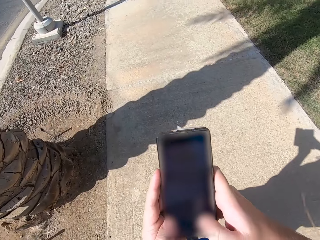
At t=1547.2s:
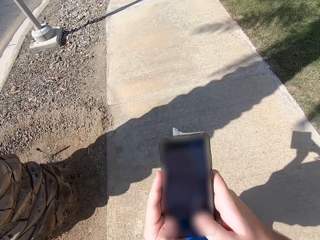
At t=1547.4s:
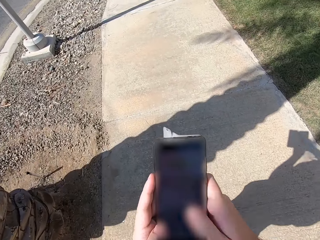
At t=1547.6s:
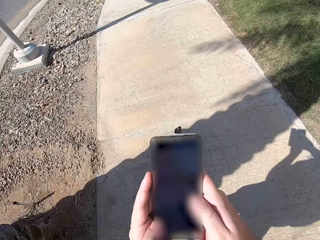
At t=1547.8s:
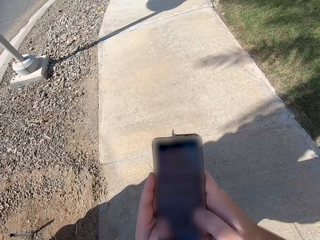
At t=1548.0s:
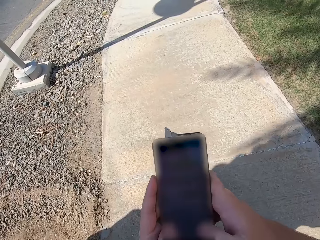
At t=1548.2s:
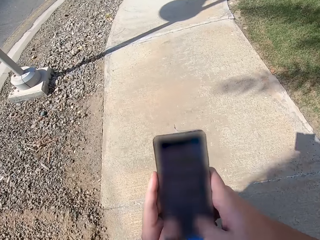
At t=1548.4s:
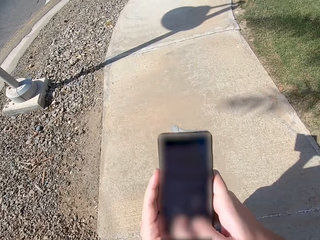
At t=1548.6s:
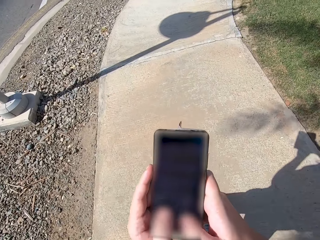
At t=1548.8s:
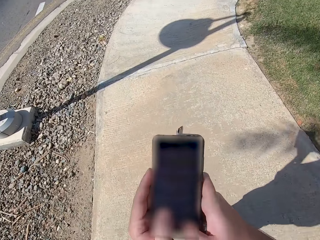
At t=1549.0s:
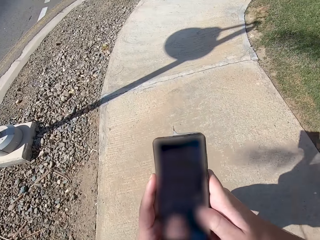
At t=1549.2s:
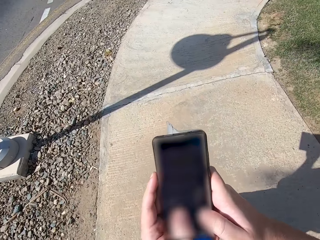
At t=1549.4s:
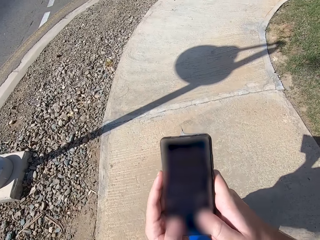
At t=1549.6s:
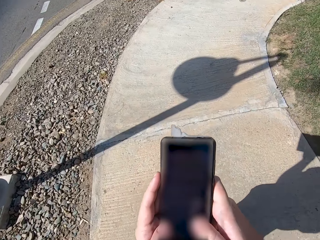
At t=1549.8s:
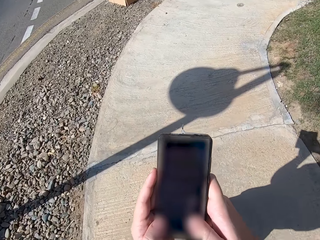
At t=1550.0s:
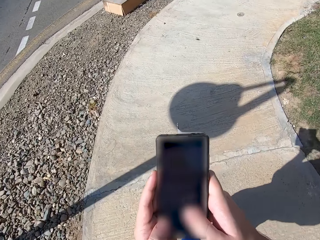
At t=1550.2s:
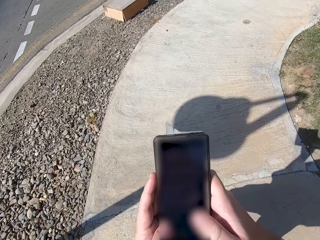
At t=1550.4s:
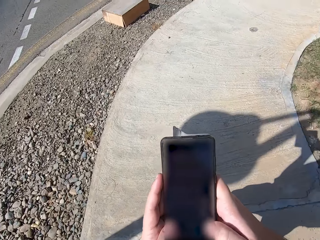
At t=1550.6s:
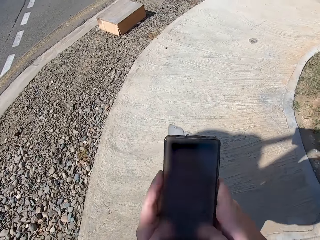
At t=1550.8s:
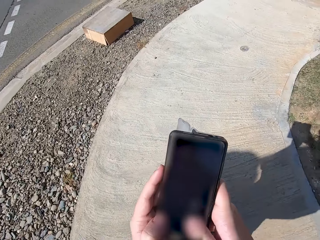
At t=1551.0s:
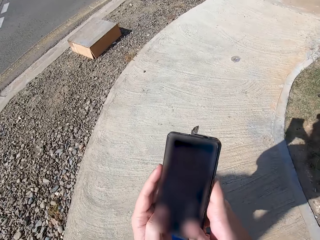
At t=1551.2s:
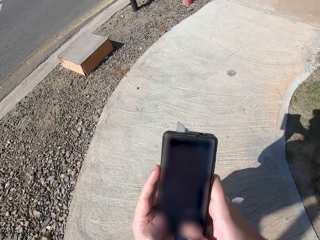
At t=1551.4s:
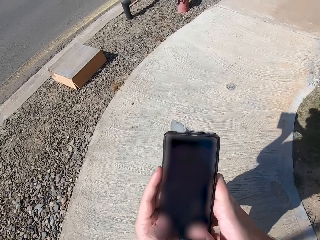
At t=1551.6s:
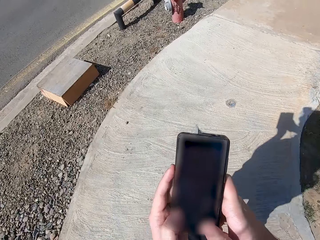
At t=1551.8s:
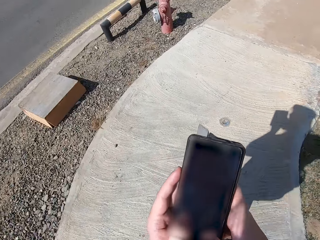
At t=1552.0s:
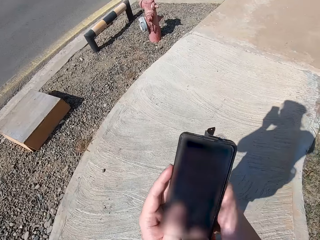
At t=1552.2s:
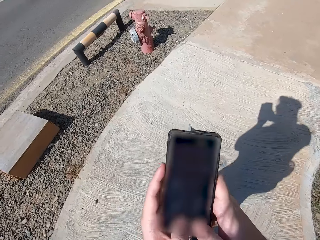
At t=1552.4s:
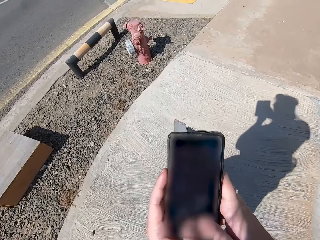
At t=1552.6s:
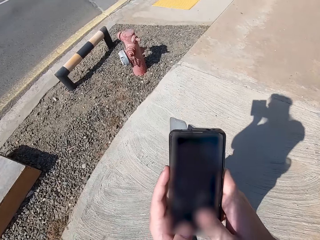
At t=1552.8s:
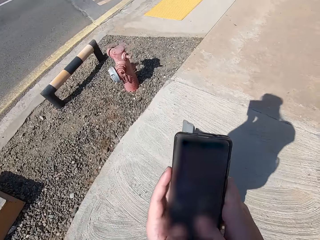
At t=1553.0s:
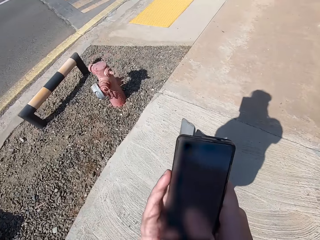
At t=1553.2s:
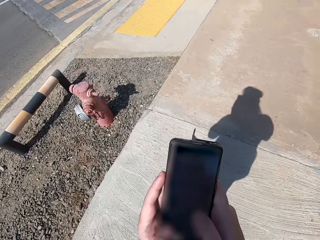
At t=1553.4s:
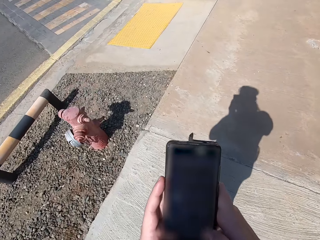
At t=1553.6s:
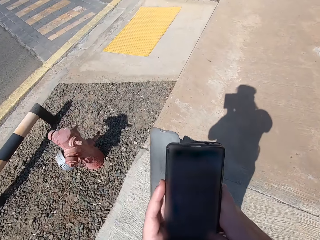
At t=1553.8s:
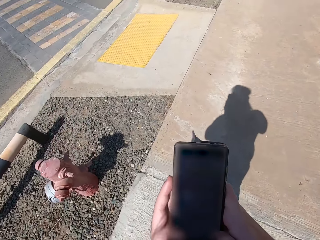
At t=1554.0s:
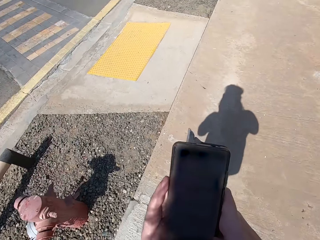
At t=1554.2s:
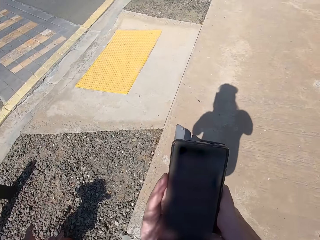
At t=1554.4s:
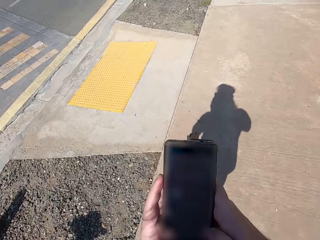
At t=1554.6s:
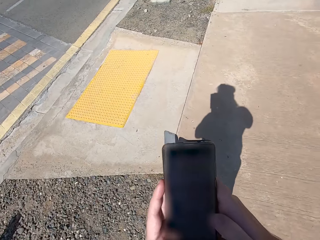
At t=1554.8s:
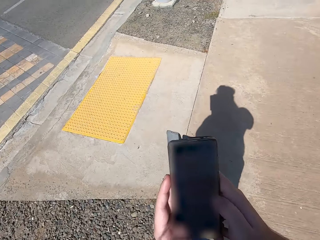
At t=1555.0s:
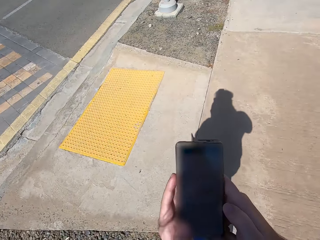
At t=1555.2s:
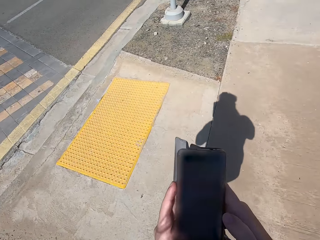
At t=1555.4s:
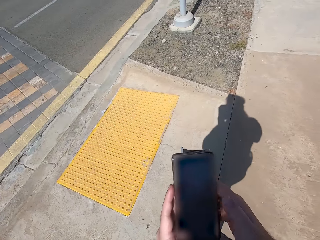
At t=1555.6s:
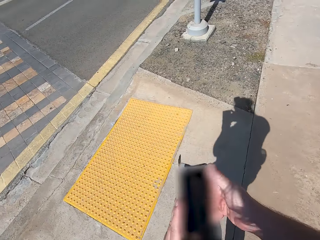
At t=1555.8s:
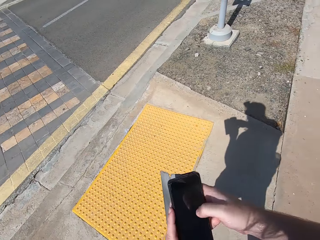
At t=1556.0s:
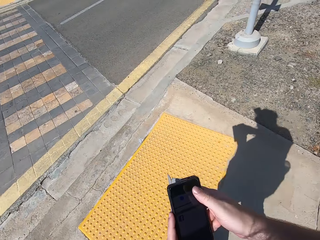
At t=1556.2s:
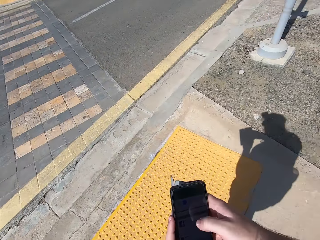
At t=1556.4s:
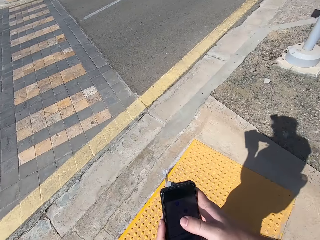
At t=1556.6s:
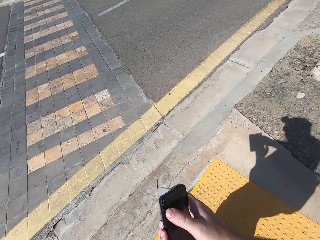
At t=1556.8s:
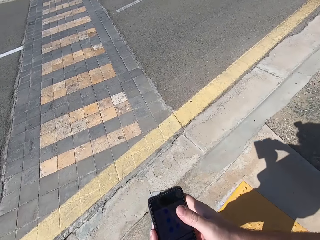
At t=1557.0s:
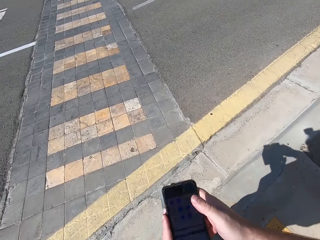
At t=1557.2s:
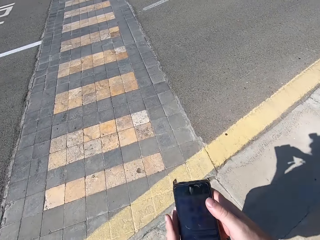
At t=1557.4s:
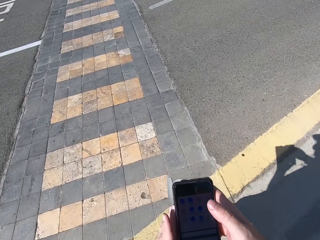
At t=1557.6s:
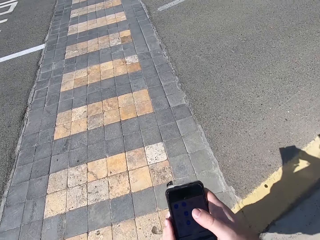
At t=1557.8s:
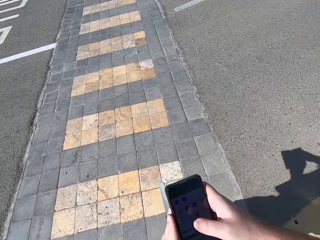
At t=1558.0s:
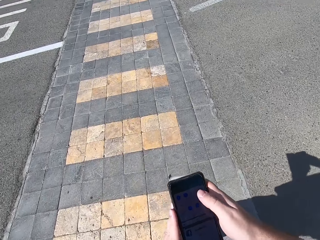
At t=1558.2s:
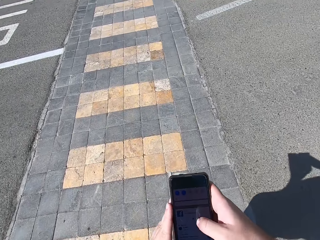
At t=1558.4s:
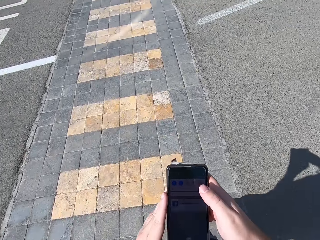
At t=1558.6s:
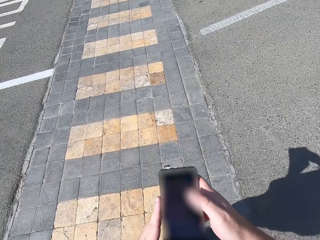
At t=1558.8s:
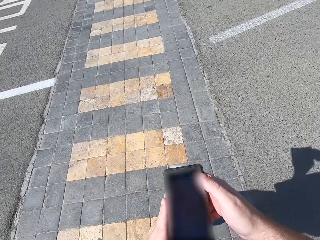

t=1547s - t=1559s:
The camera wearer walks on the pavement. They operate the phone with the right hand.

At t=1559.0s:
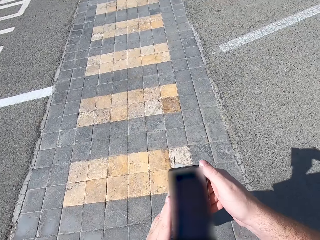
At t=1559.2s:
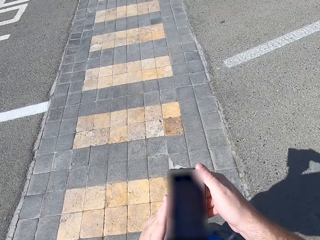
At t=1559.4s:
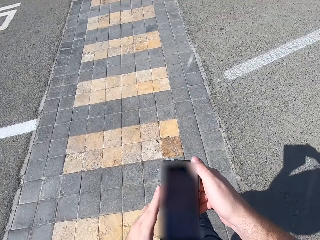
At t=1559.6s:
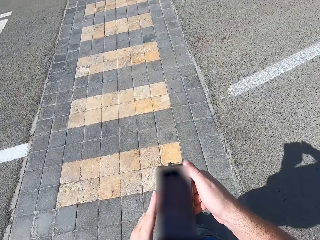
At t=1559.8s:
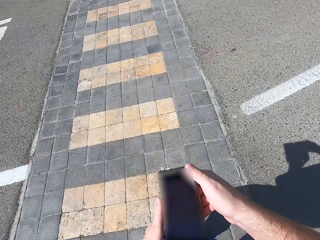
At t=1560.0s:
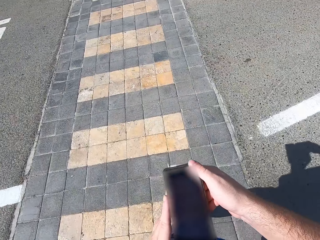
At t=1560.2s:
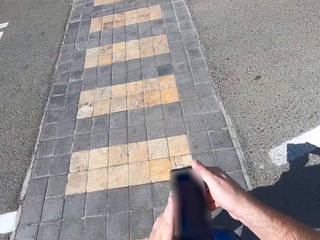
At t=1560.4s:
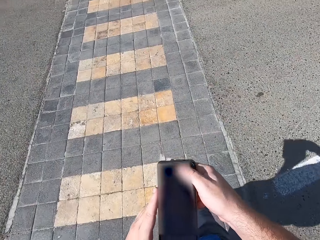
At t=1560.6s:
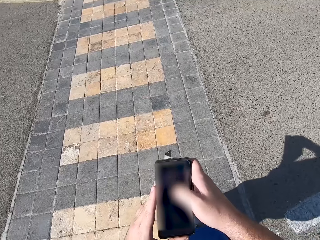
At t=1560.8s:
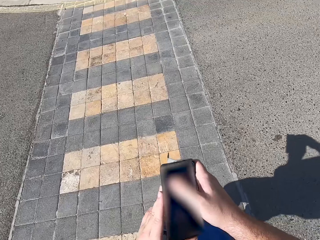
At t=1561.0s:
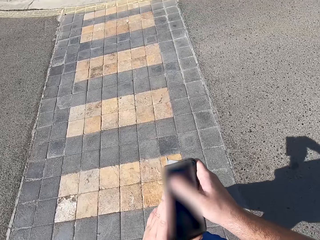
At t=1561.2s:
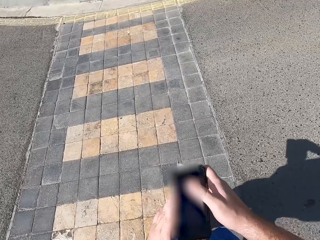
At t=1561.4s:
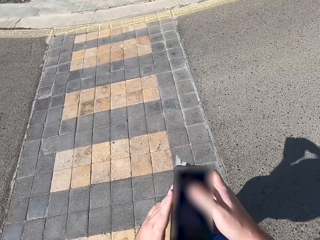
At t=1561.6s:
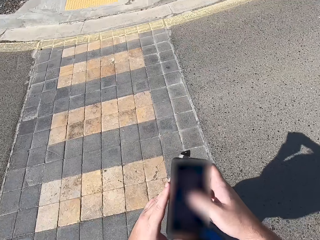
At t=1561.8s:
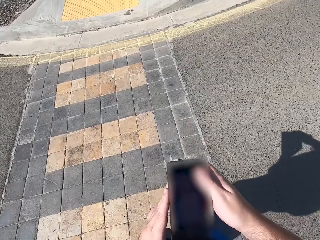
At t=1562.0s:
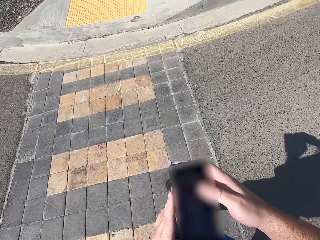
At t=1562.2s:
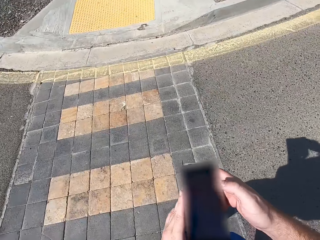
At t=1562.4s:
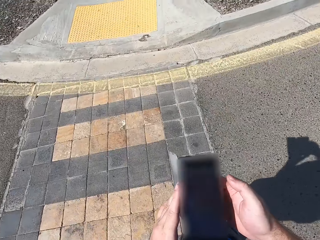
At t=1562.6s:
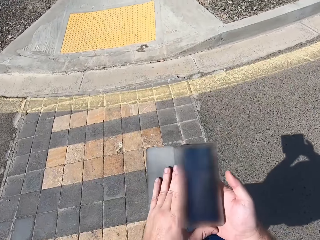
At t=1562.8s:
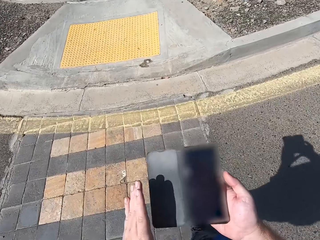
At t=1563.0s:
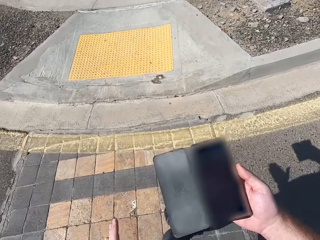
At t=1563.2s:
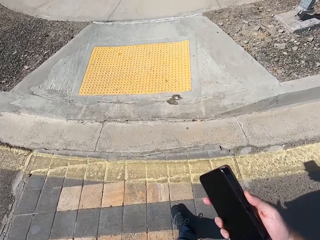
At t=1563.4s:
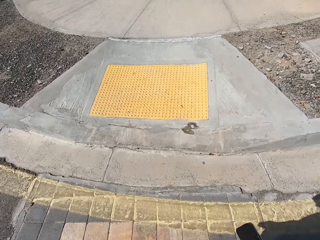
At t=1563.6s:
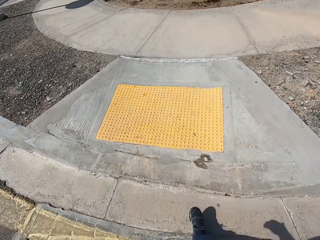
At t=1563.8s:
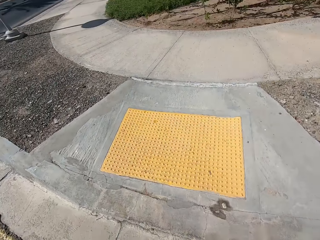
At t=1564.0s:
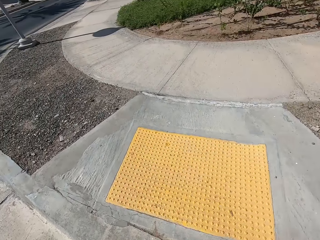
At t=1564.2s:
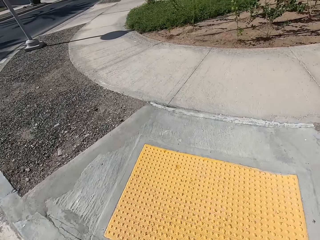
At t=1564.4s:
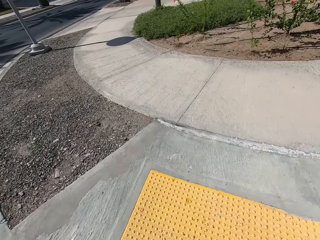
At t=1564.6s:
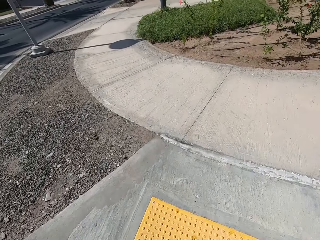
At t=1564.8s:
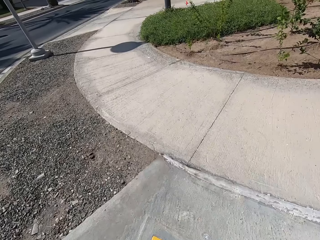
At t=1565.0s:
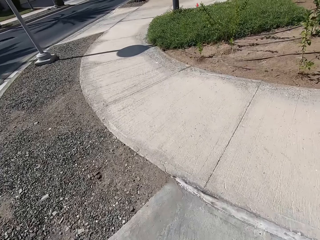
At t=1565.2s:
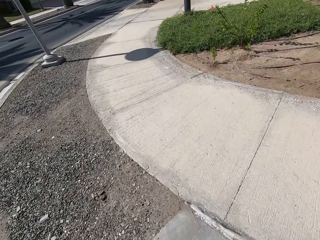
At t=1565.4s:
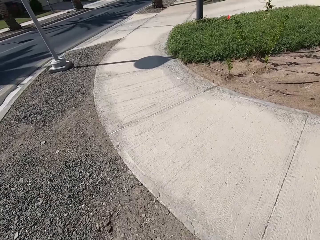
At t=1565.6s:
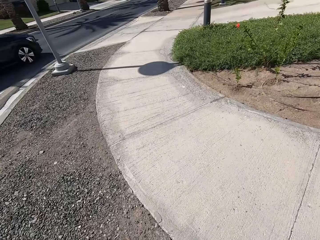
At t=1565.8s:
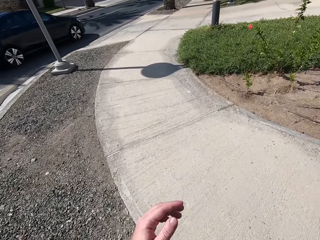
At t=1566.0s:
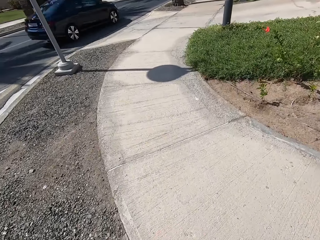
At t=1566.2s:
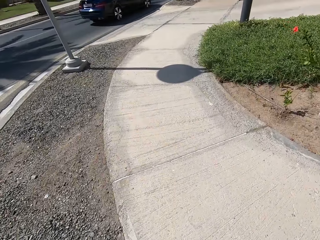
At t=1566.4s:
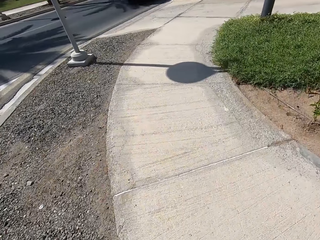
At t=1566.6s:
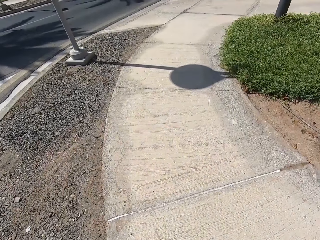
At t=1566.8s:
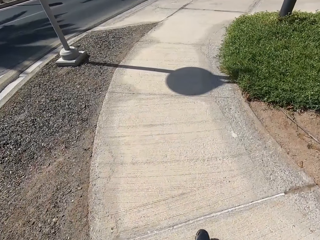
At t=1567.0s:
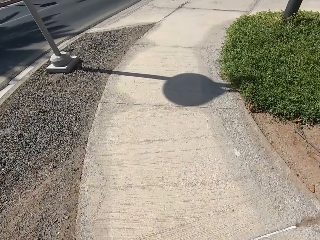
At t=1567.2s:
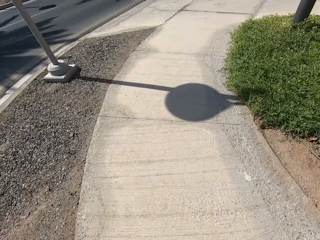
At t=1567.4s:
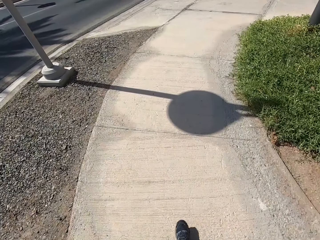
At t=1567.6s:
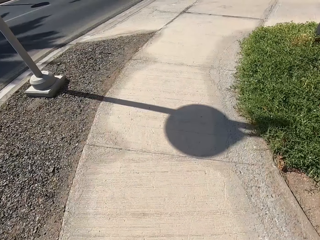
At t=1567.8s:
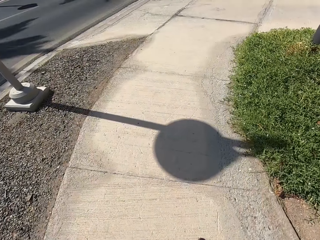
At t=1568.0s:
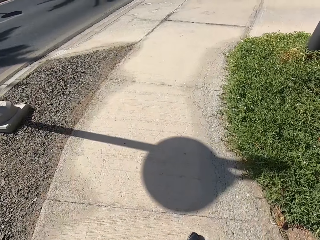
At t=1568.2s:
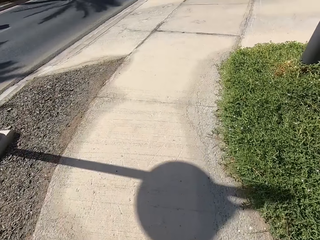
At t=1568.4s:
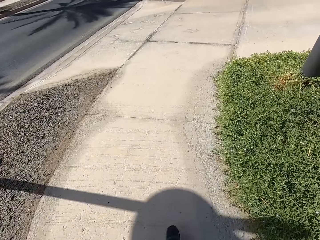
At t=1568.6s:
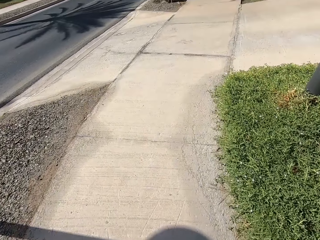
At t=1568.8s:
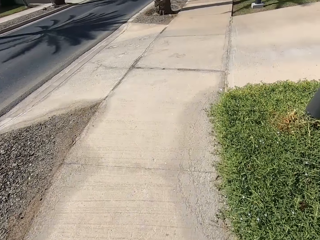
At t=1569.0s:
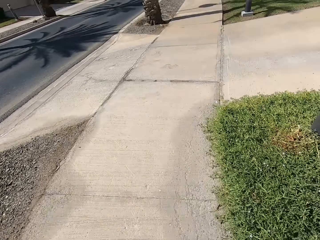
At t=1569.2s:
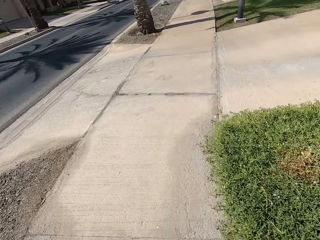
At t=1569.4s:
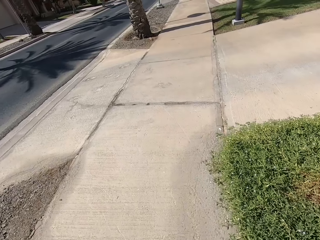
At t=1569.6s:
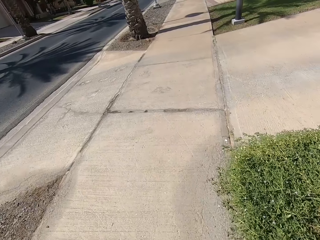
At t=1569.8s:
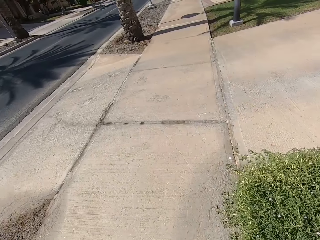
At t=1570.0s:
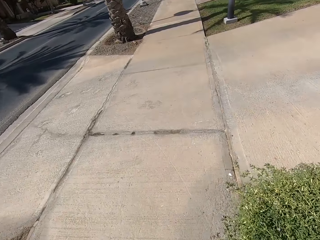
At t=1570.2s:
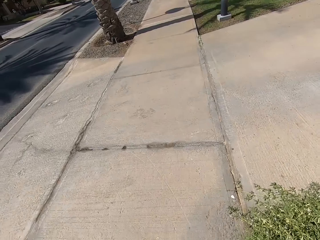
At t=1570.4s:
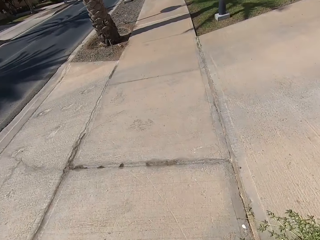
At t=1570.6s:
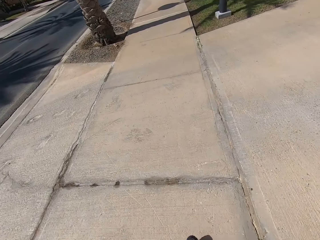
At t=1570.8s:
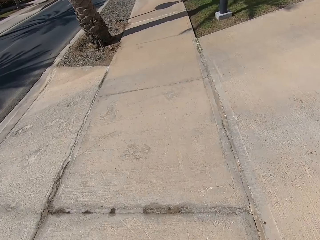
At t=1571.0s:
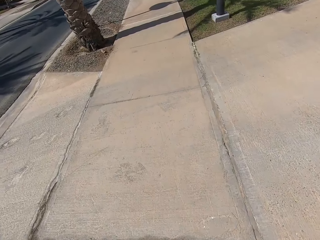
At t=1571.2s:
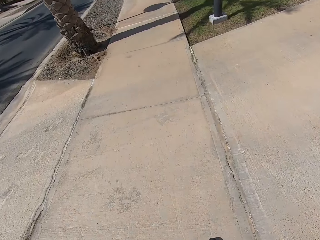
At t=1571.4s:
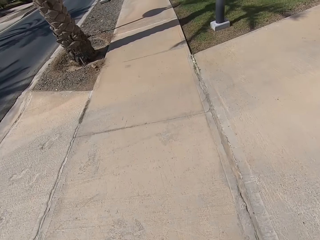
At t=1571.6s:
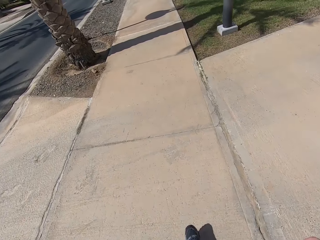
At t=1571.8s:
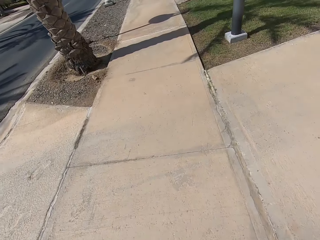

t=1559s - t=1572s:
The camera wearer crosses the zebra crossing. He covers the phone and walks along the pathway. He returns the phone in the pocket with his right hand. He looks down.
